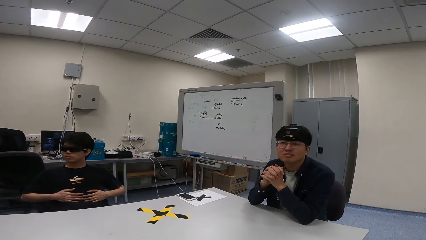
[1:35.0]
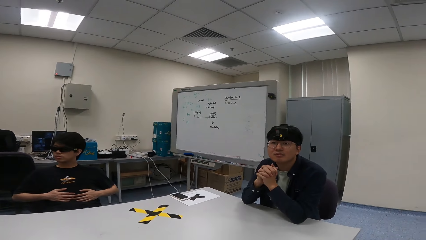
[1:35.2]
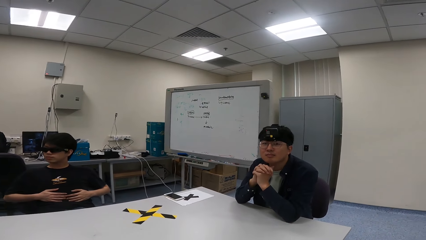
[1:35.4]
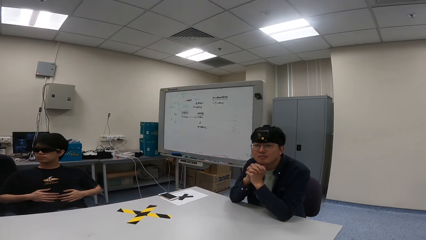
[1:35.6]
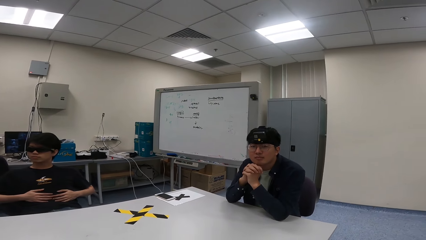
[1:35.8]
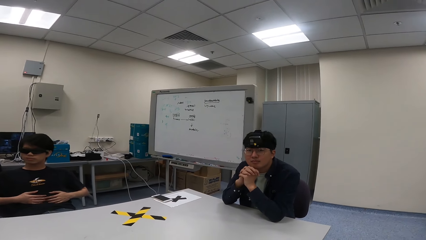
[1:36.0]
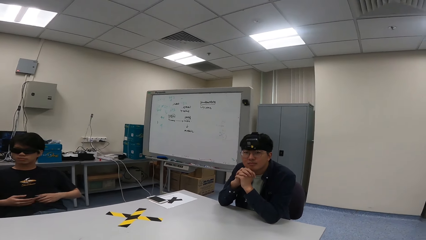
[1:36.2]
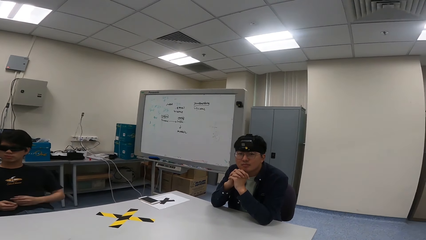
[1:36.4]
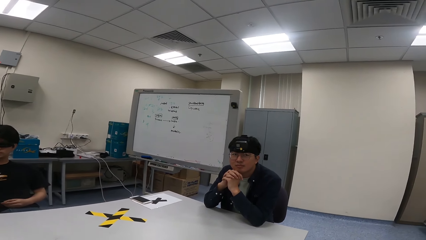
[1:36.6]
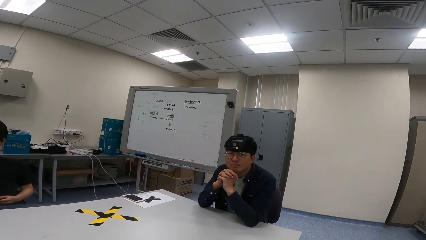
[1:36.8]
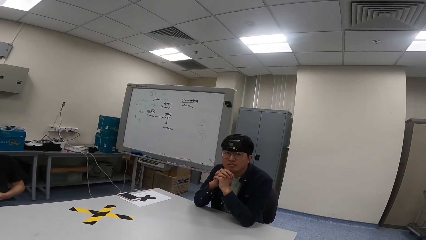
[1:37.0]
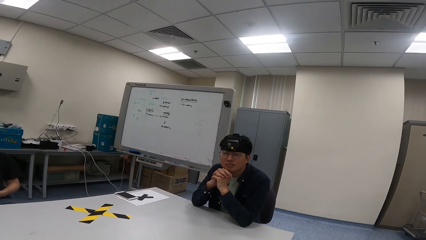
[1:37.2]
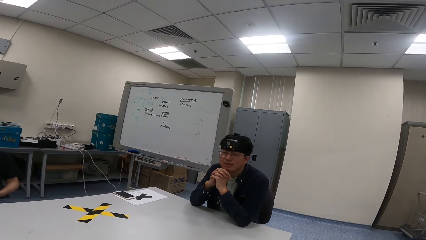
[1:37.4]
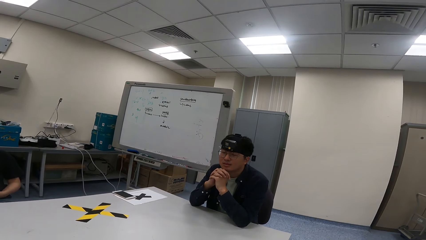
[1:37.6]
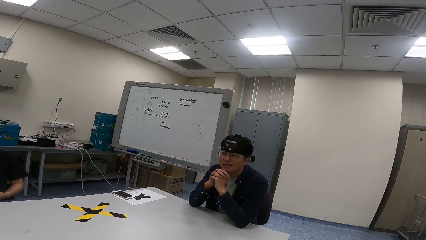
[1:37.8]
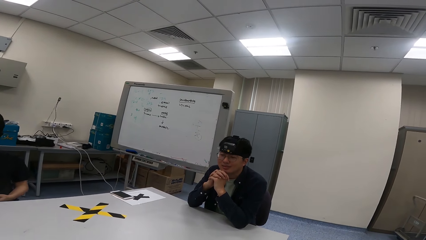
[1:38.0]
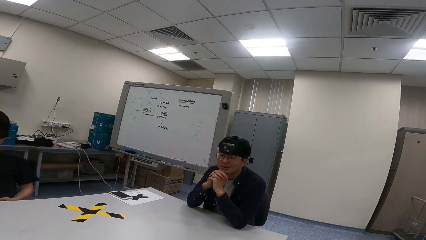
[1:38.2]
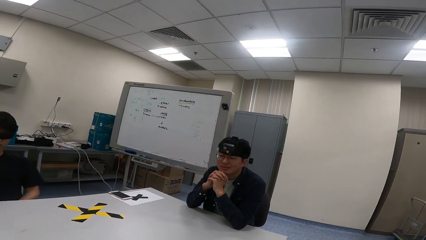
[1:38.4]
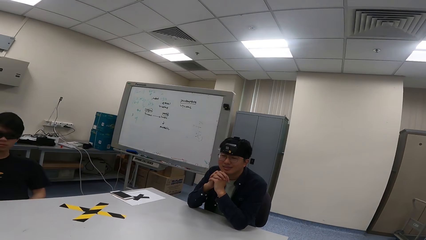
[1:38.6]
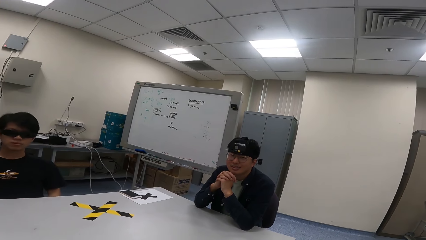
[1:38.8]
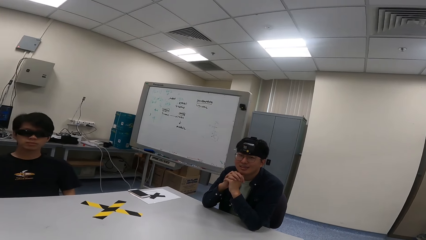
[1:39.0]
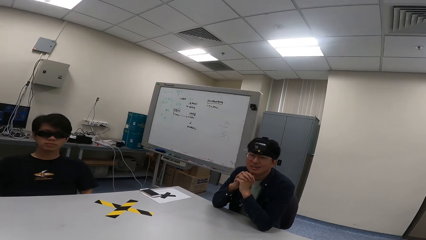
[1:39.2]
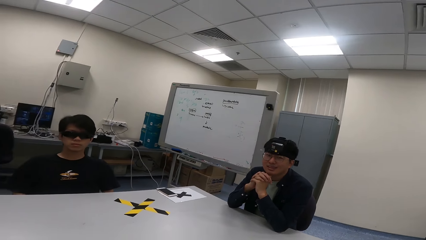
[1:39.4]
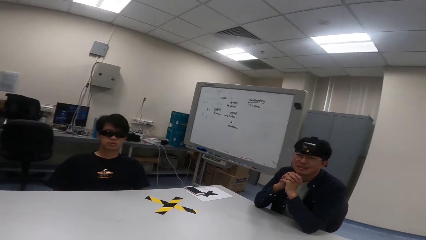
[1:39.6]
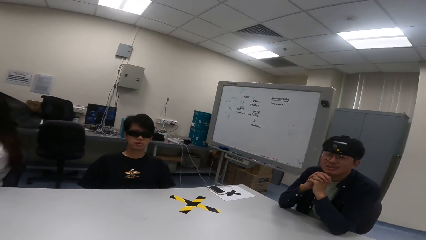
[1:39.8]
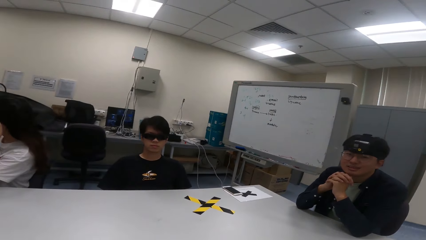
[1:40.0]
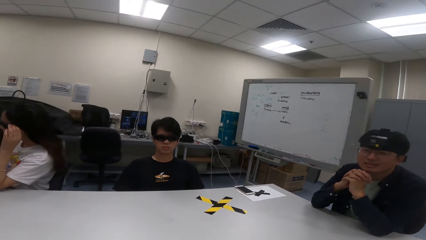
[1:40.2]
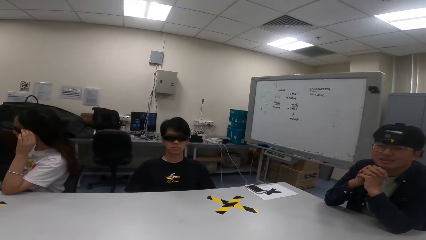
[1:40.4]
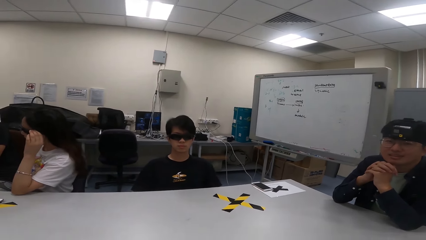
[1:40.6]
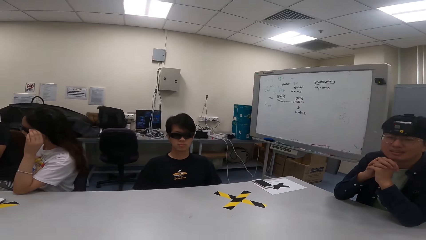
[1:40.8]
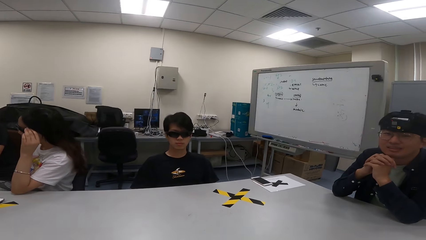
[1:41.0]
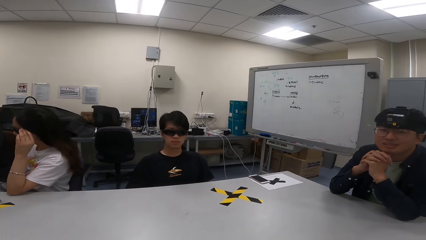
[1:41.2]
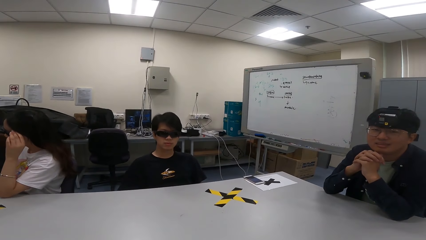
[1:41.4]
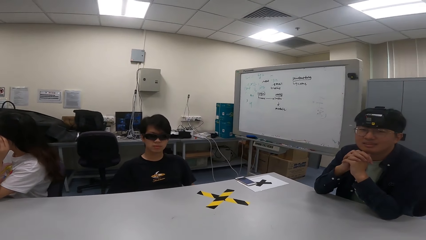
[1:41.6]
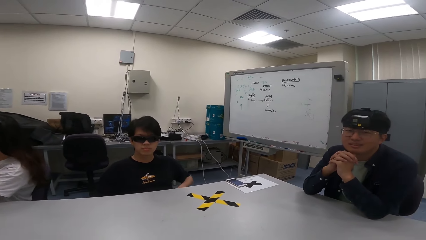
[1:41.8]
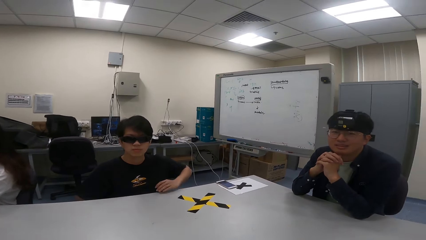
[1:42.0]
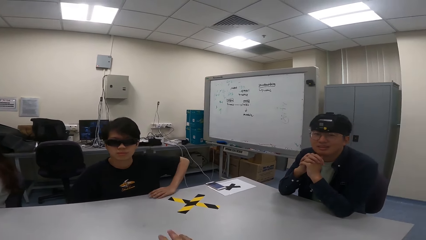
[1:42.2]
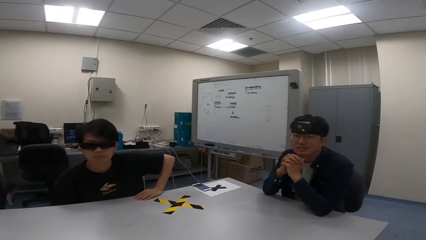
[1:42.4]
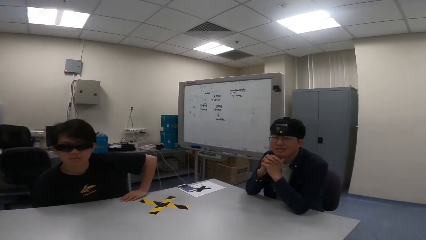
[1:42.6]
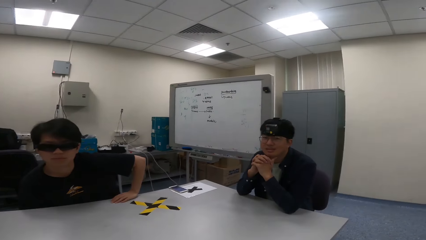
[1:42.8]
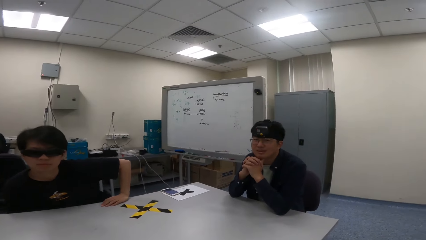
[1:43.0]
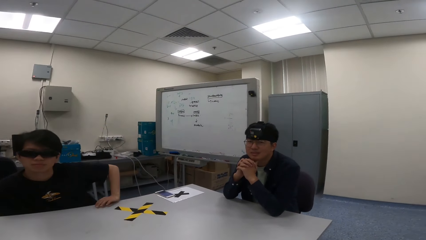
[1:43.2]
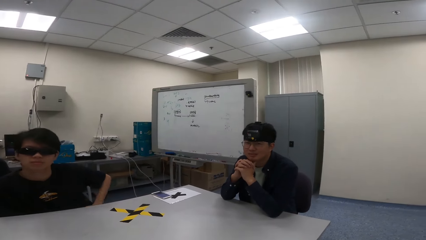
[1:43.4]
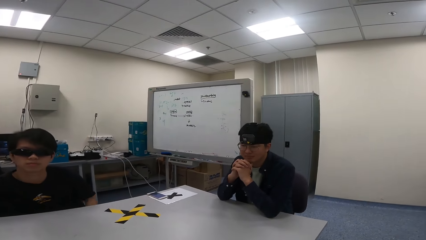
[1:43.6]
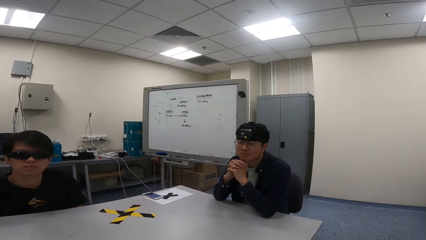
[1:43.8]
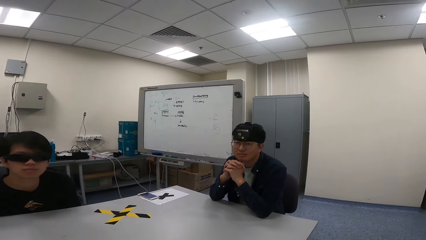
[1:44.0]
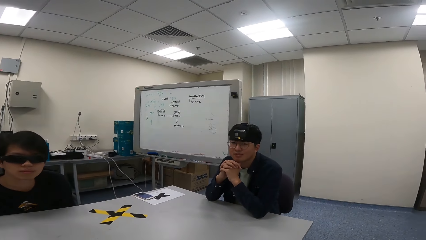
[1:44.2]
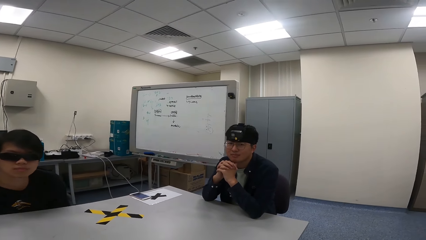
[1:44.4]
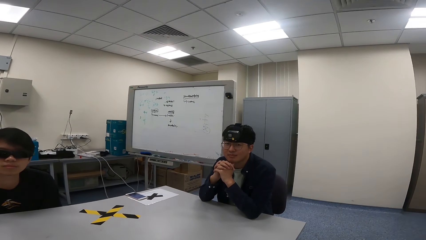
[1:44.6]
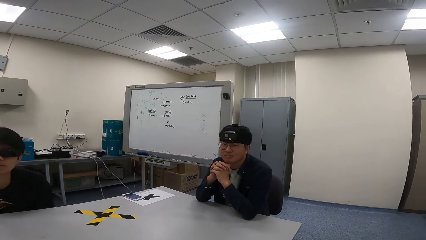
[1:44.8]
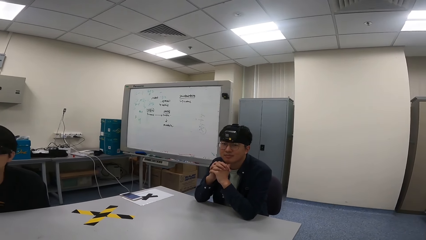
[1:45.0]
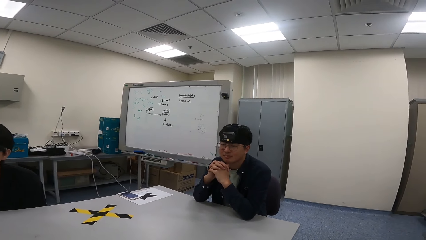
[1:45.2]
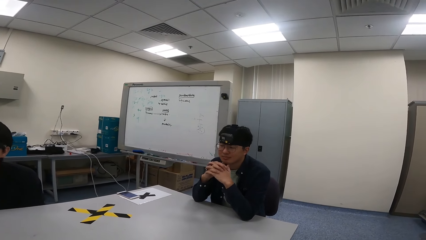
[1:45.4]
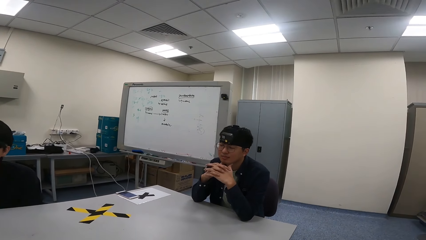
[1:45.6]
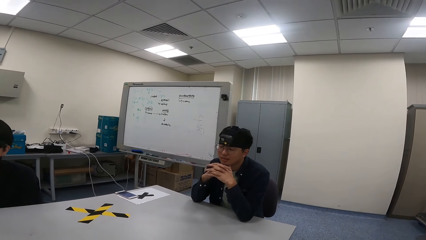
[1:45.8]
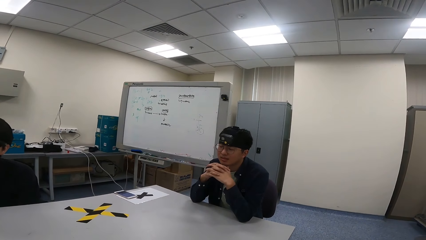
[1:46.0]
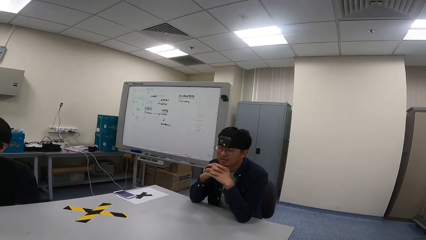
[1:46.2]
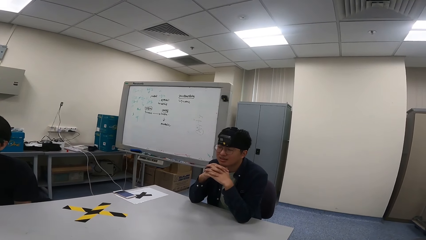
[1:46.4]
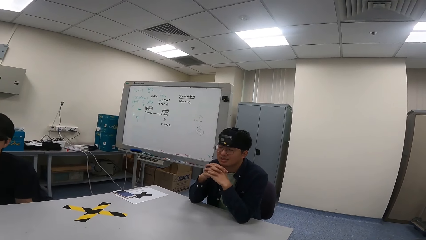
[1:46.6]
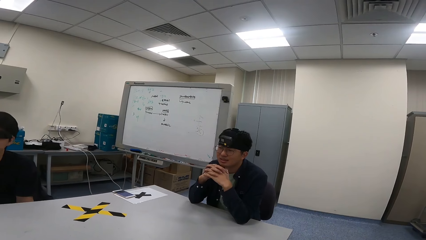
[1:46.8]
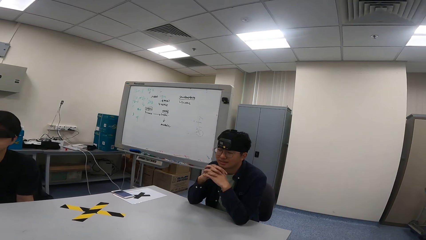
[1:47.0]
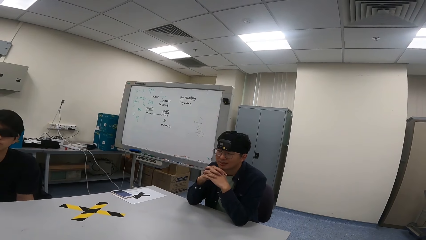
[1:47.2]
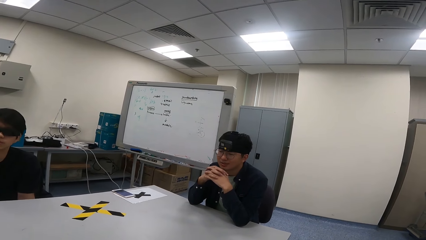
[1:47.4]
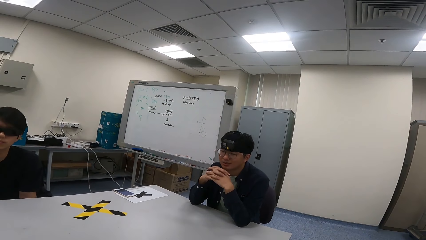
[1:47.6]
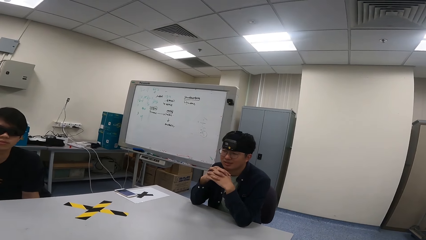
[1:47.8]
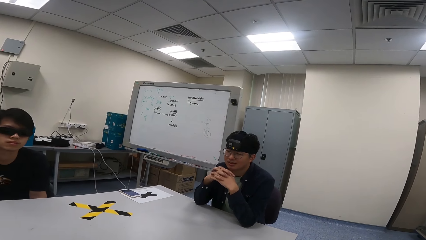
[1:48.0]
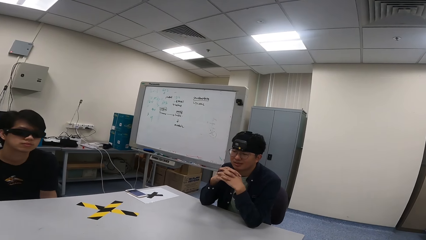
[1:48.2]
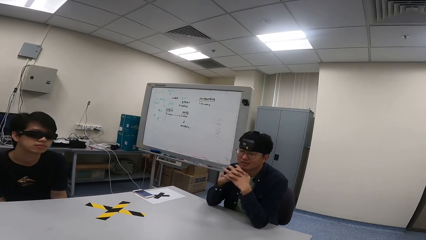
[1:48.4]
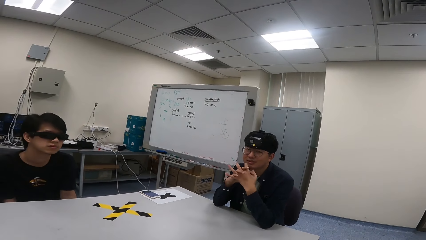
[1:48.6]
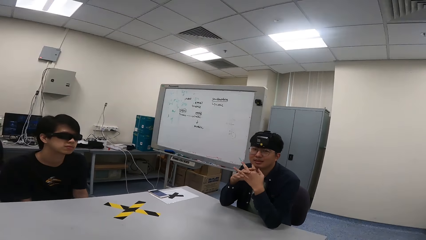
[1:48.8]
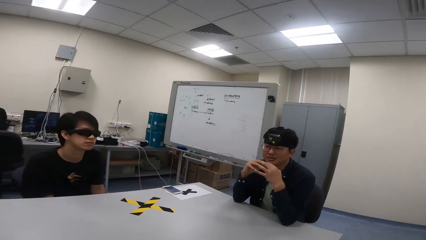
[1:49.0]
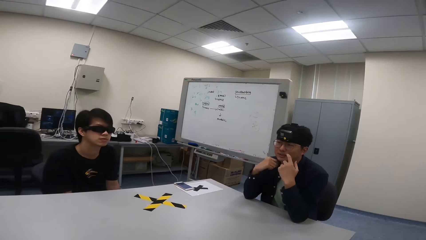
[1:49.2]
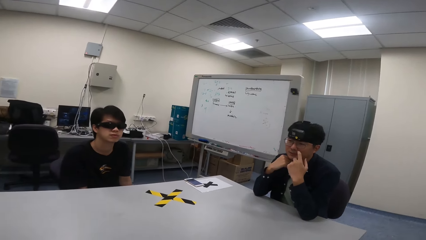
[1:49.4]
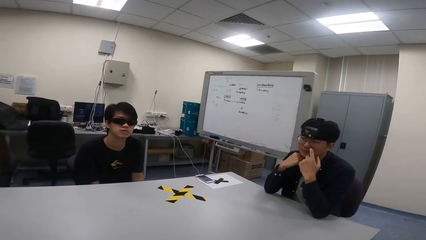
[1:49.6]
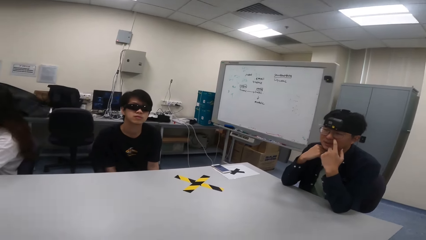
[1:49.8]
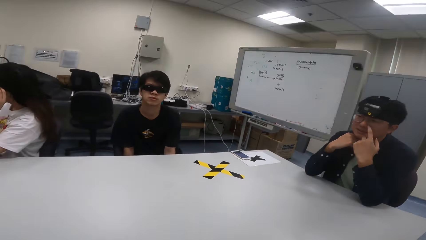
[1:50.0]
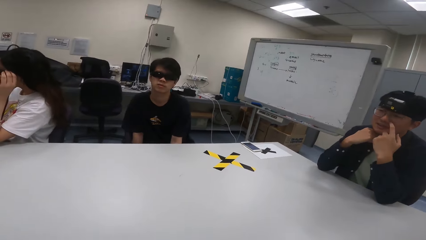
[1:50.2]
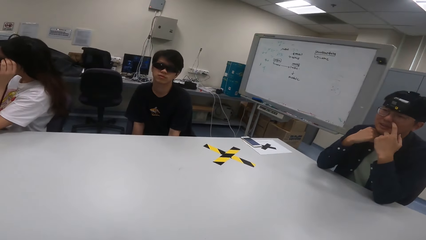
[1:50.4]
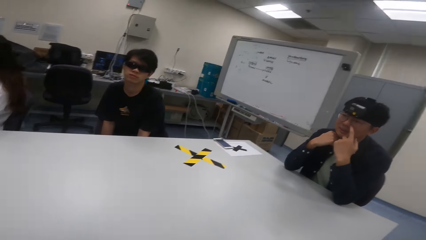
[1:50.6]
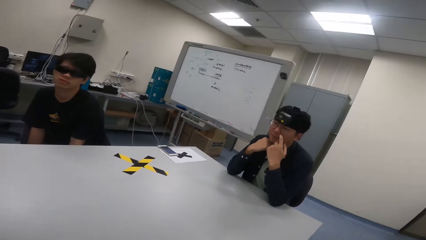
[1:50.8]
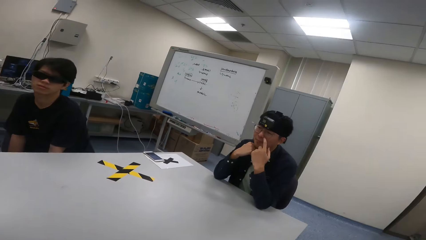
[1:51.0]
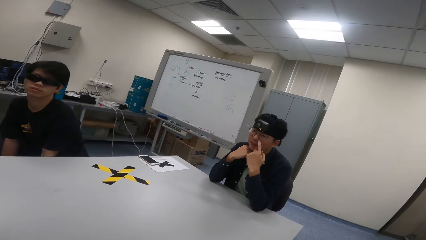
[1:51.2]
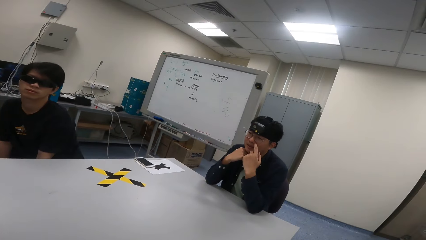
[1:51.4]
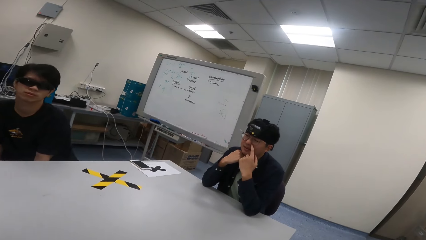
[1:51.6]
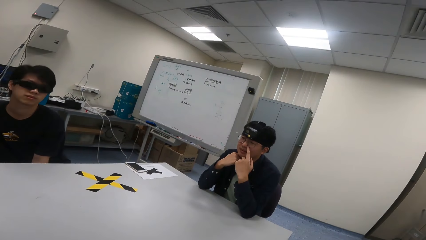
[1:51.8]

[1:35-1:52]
A man touches his stomach with his hands. Another man puts his chin on his hands. The first man places his hand on the table and removes his hand from the table. The other man nods his head.
